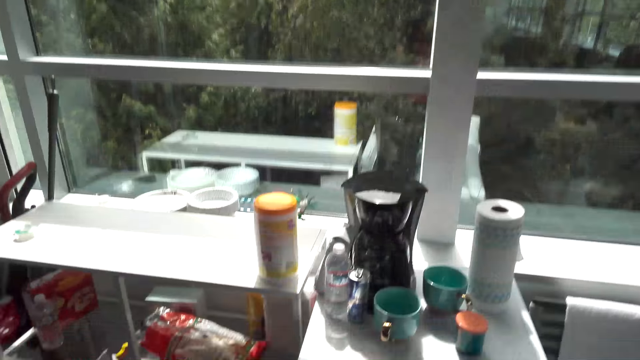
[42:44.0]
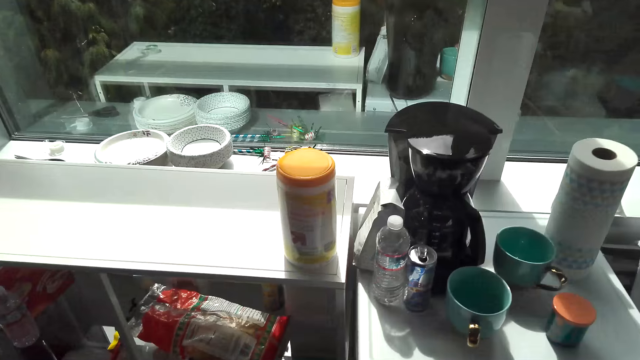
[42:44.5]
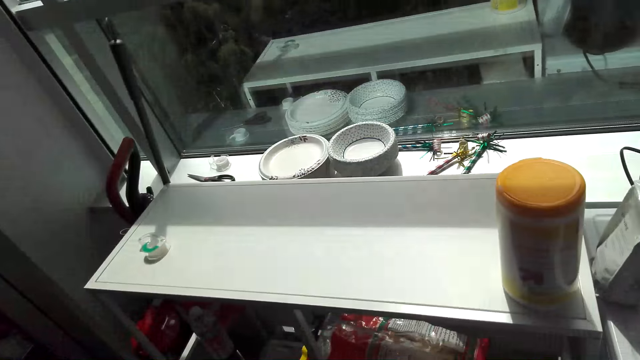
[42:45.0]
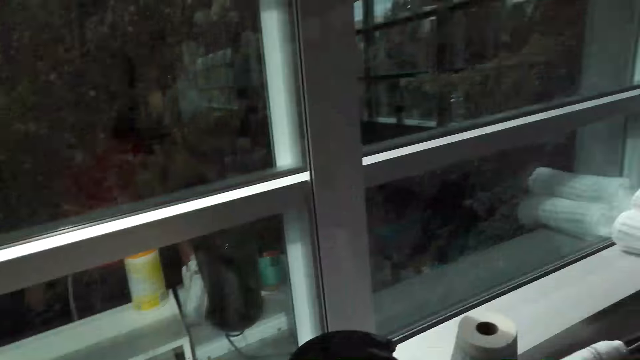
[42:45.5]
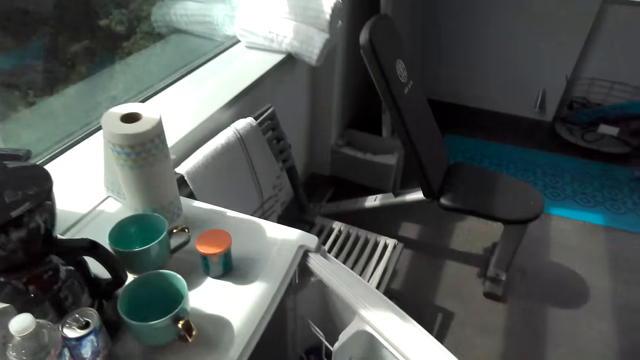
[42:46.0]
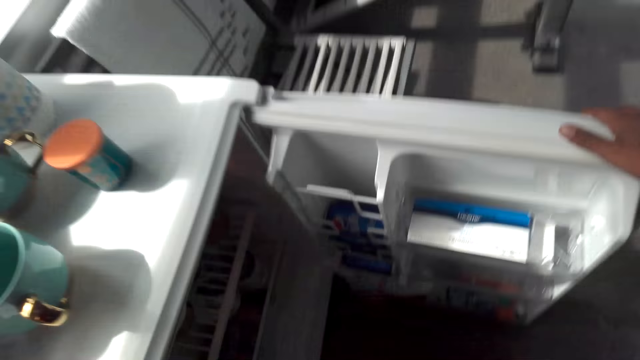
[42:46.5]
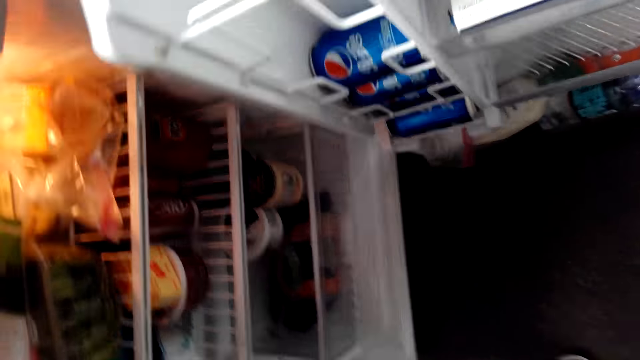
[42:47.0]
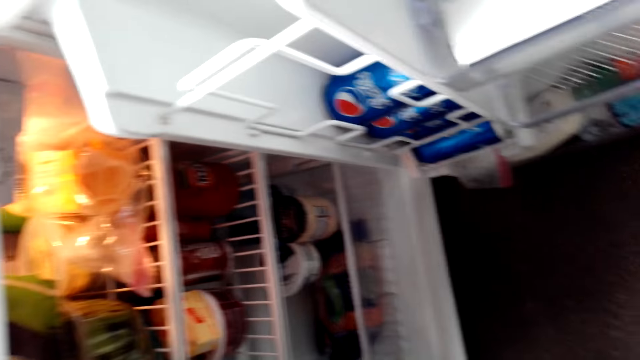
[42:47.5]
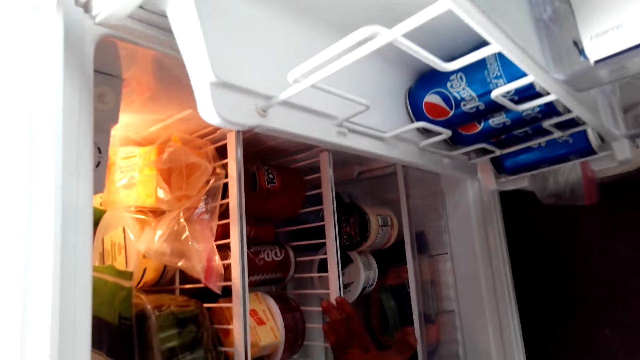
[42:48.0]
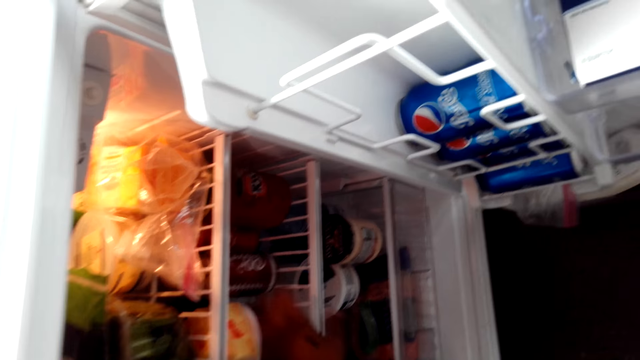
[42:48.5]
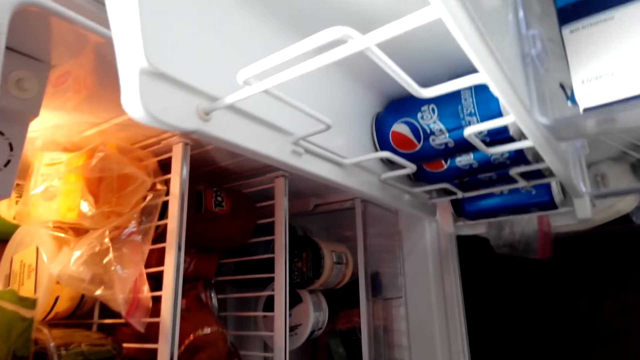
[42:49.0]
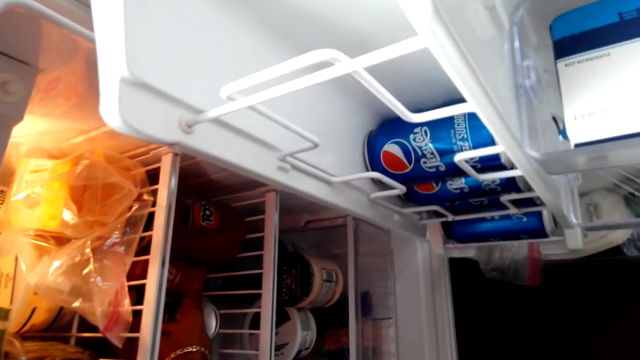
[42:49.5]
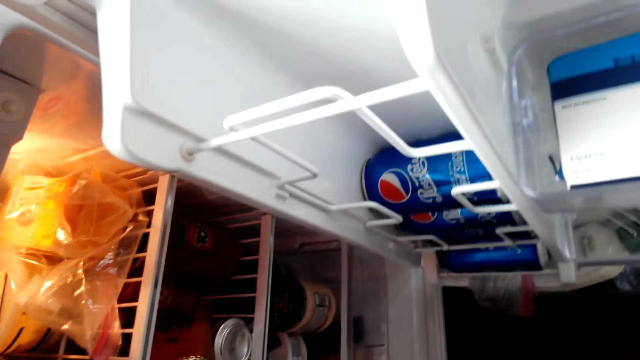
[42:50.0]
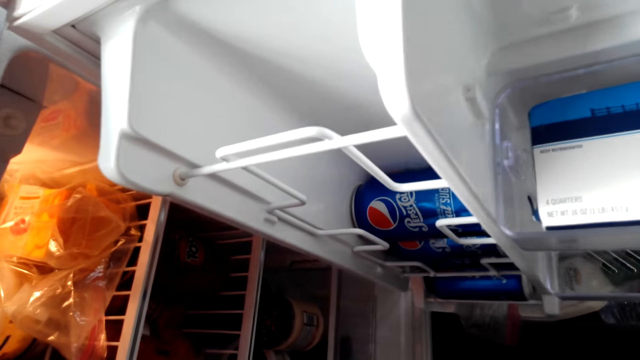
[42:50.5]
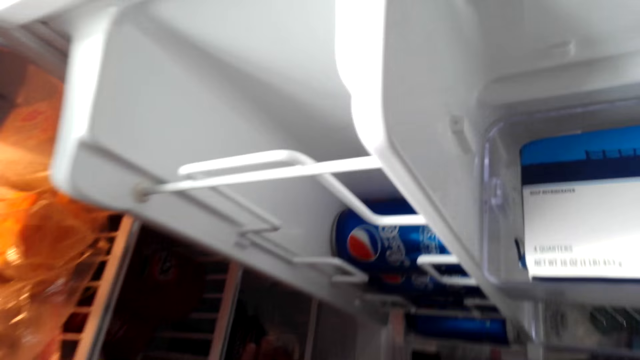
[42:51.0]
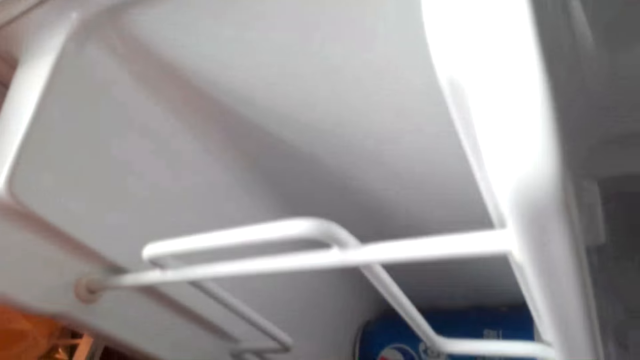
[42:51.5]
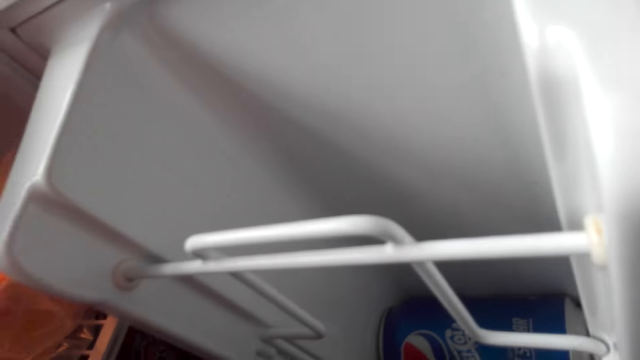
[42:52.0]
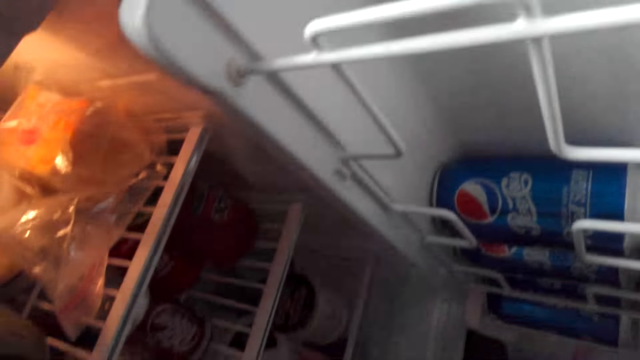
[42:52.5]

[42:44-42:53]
The camera wearer opens the fridge door. They look at the fridge, squat down, move their hands and touch a soda in the fridge.

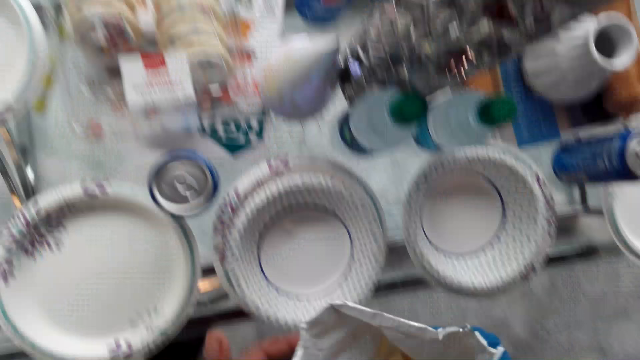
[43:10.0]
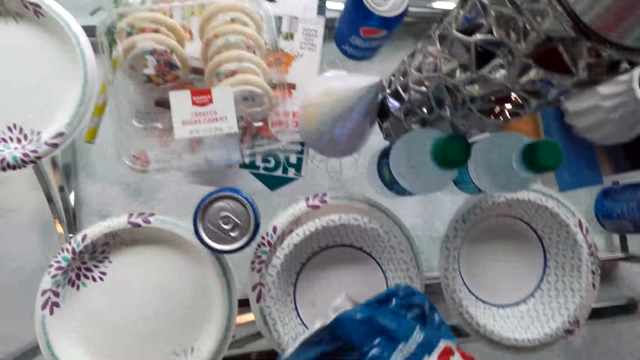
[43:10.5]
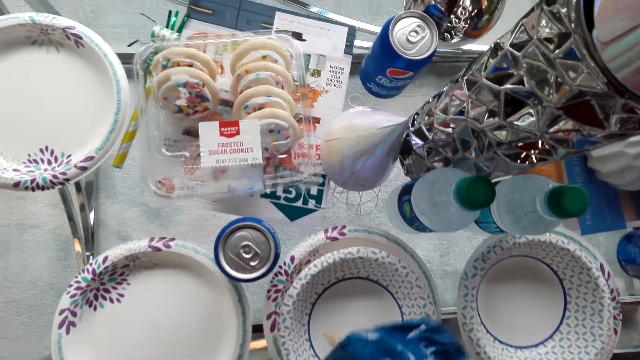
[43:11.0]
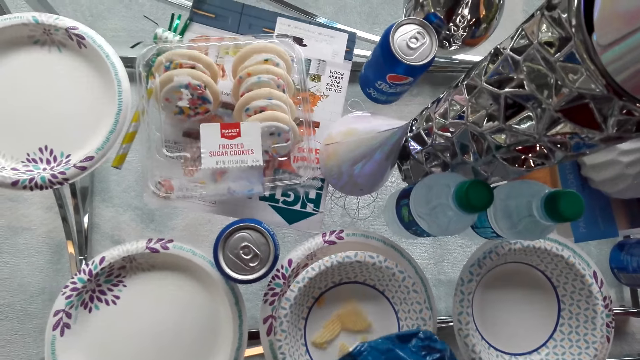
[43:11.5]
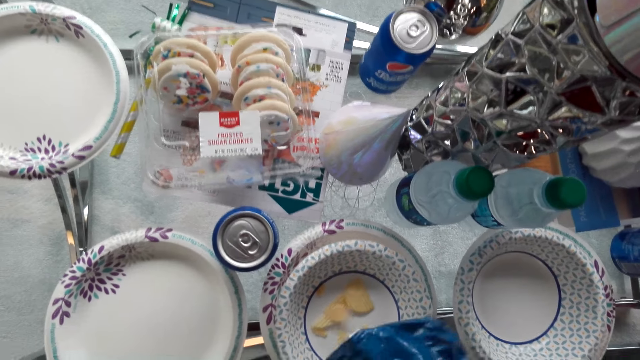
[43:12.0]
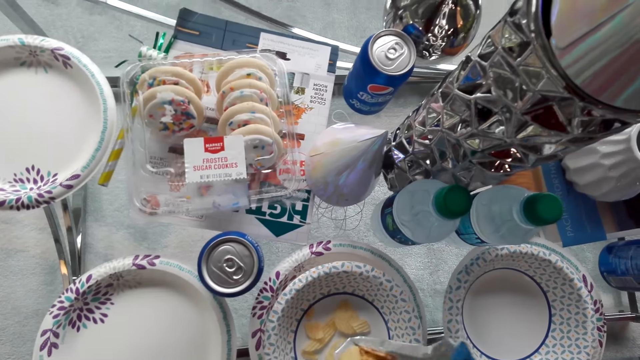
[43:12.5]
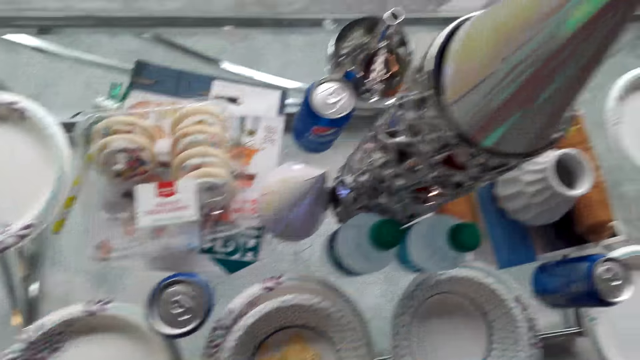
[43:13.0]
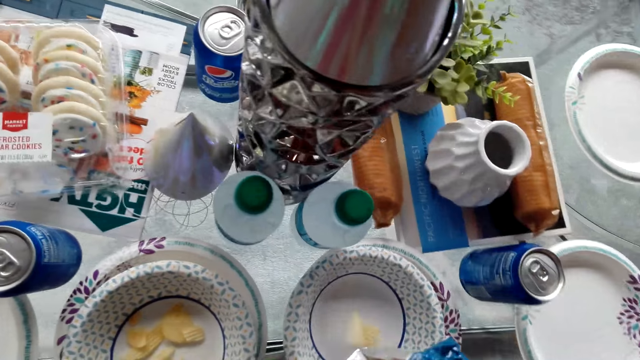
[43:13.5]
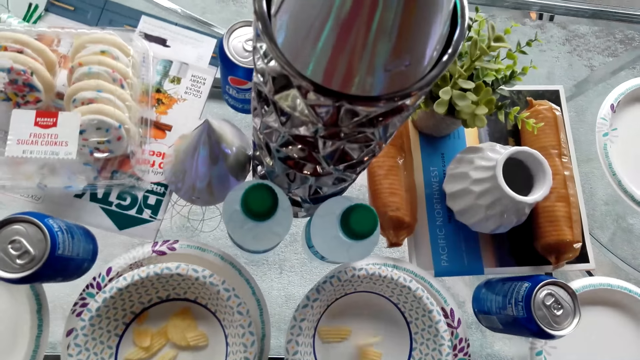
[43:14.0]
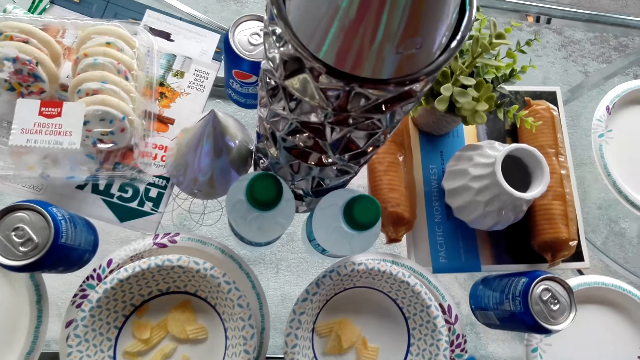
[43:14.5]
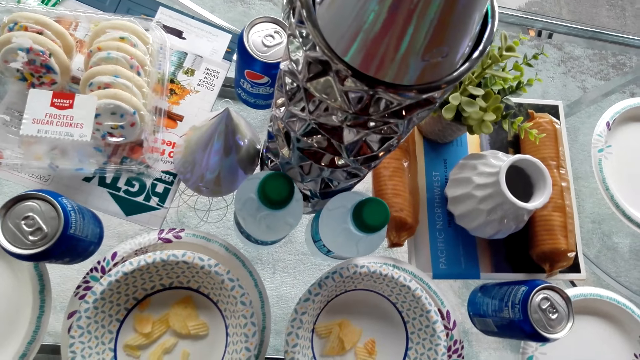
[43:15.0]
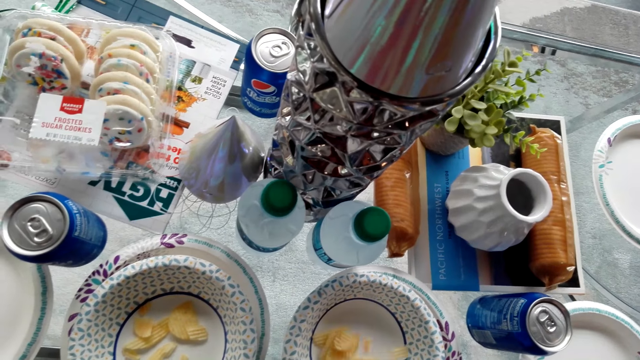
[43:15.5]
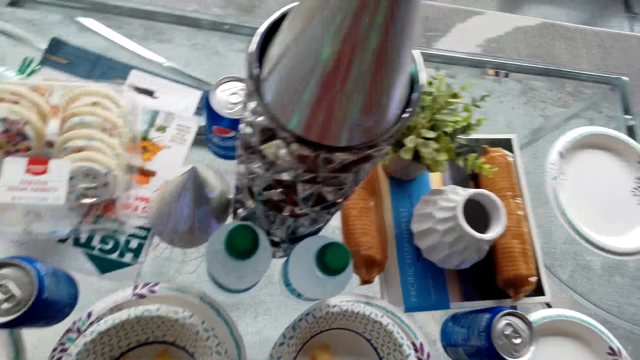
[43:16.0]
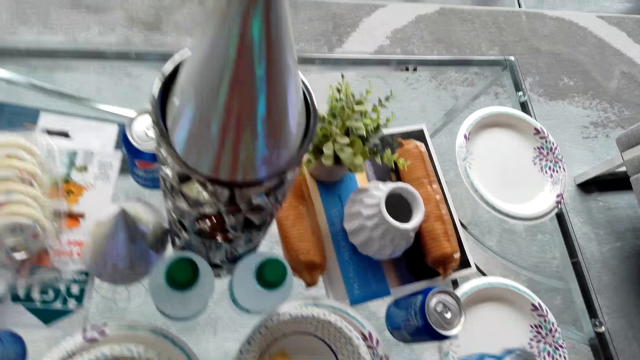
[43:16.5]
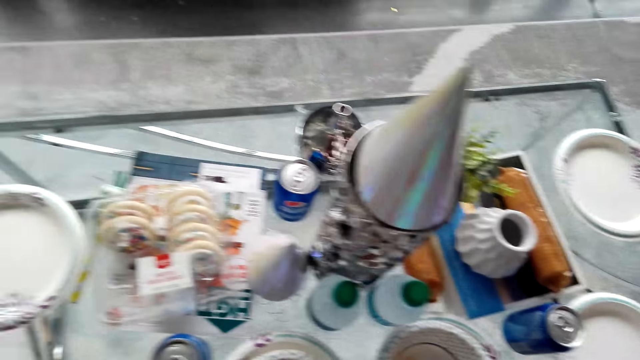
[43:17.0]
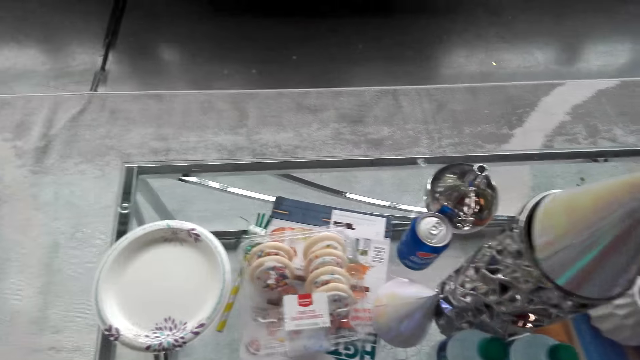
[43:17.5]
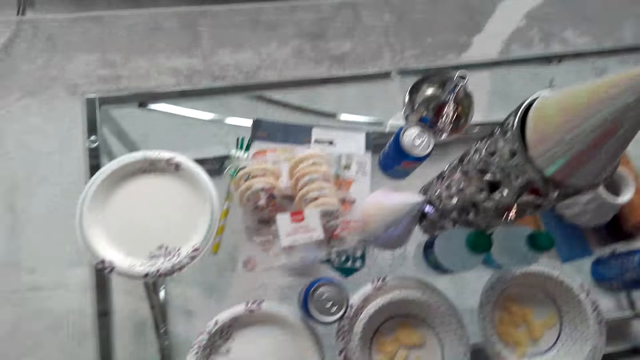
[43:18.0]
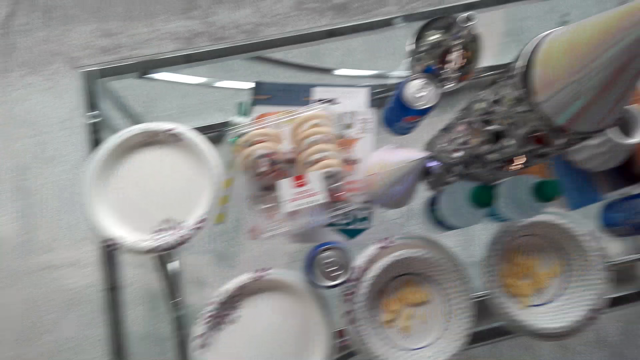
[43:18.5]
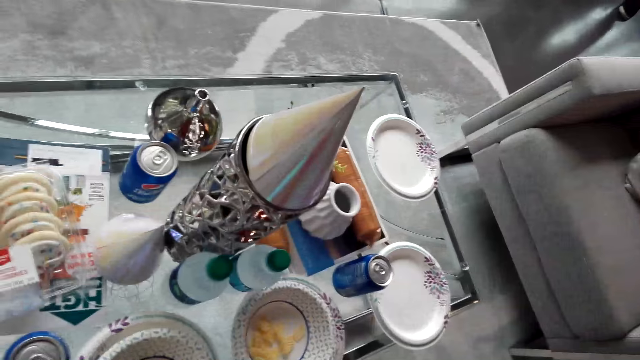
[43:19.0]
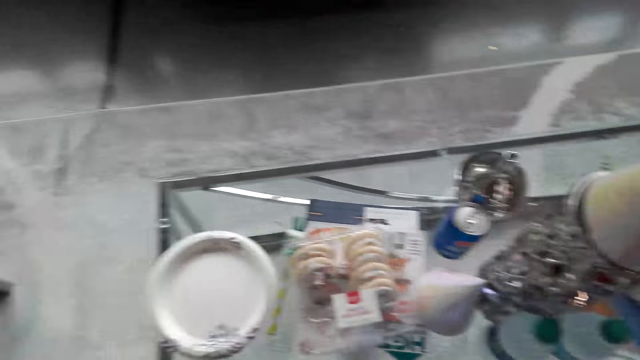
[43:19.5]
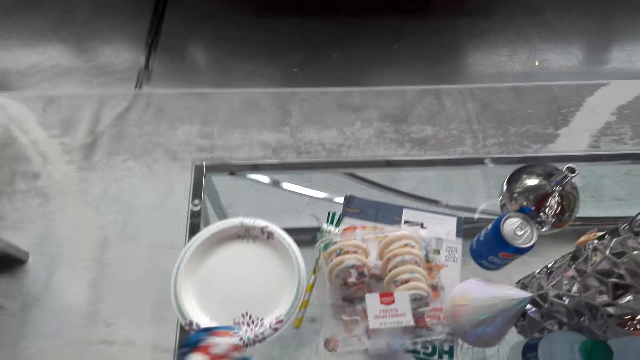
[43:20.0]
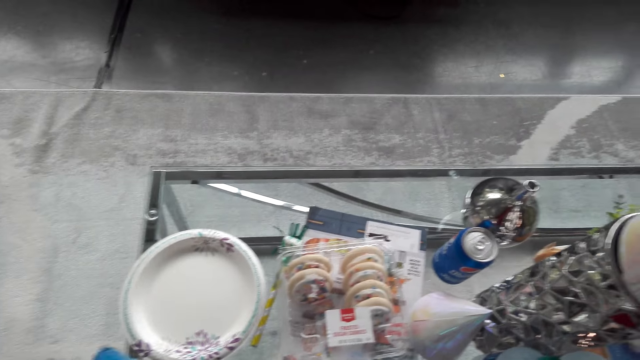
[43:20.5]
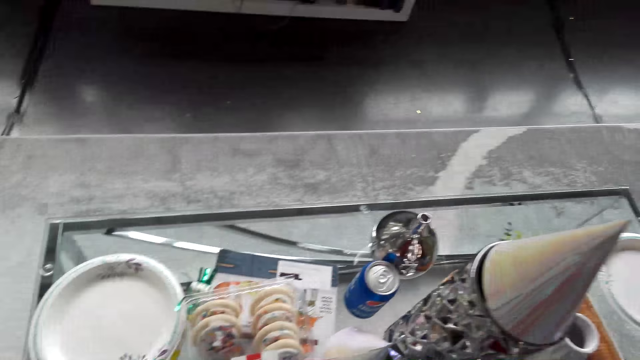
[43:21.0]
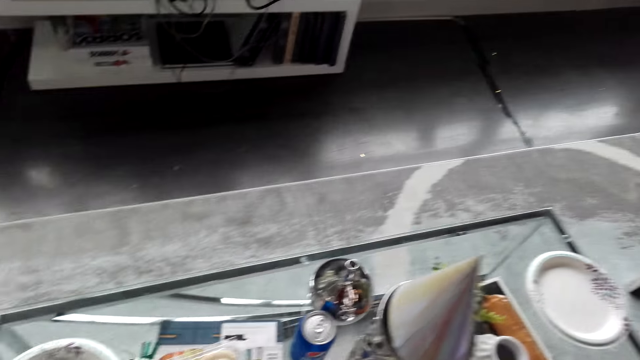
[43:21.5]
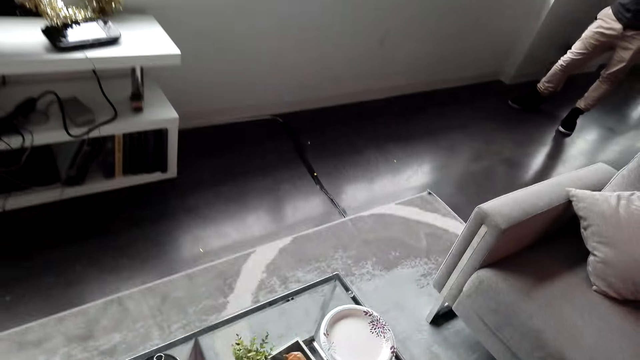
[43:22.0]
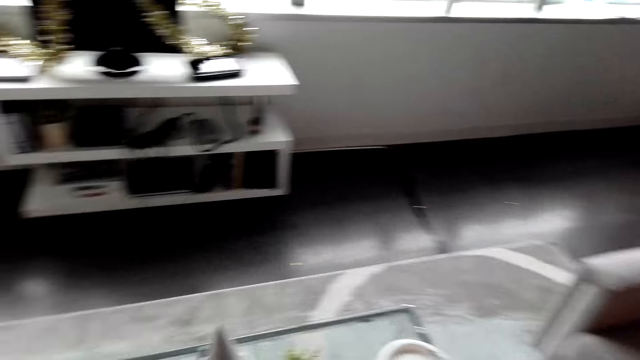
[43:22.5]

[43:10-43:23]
The camera wearer pours the crisps into the plates on the table. They move around the room.
